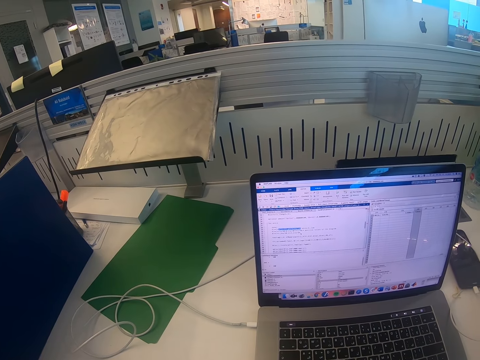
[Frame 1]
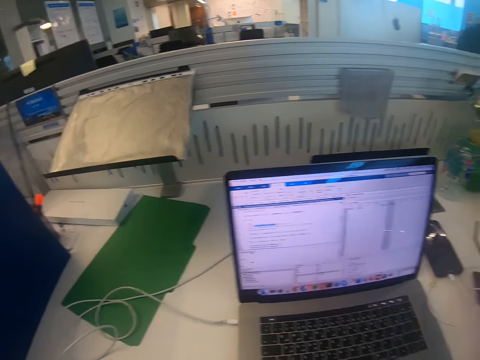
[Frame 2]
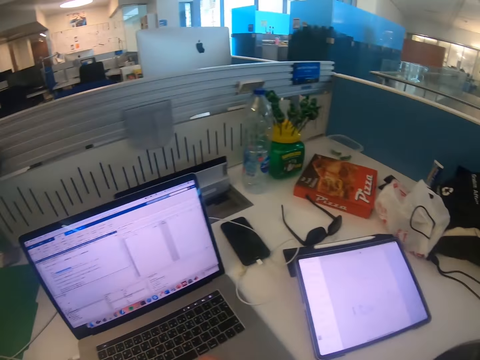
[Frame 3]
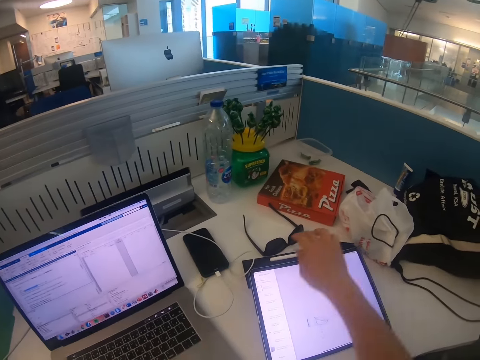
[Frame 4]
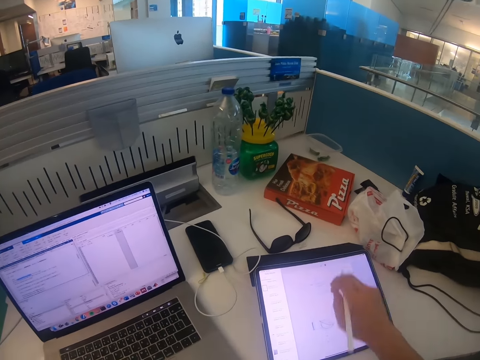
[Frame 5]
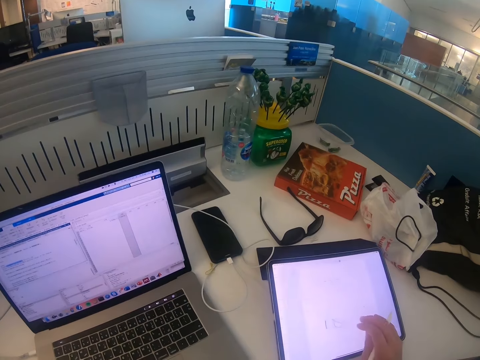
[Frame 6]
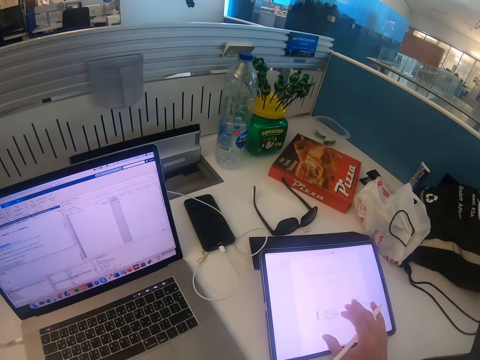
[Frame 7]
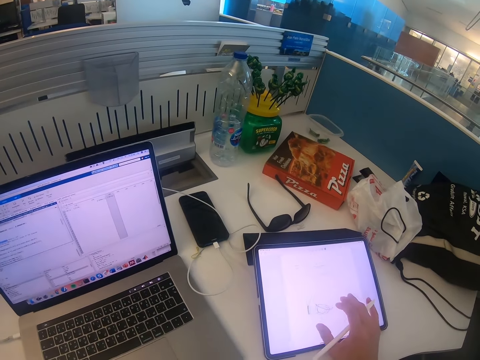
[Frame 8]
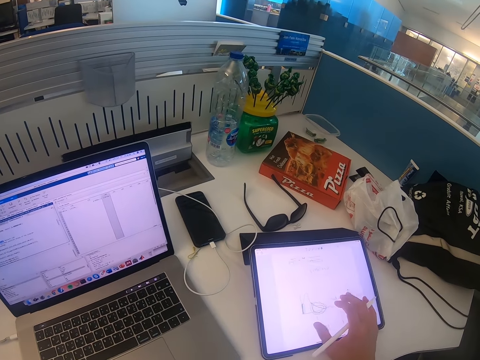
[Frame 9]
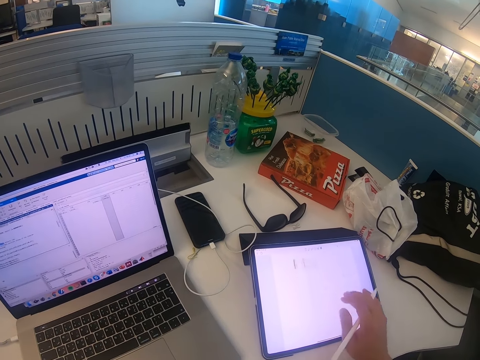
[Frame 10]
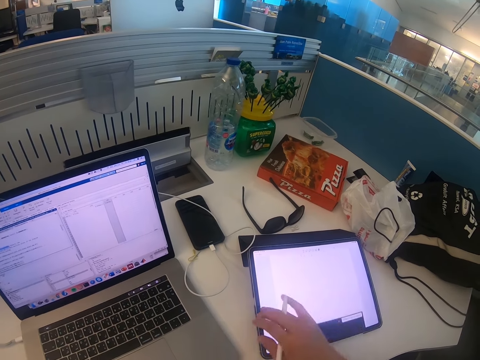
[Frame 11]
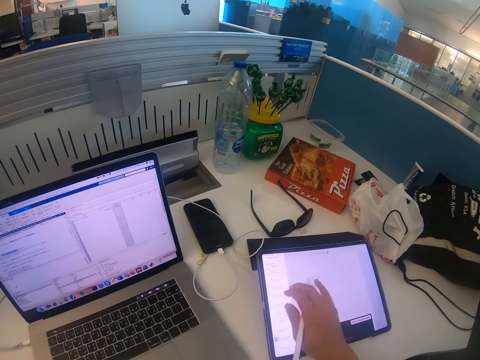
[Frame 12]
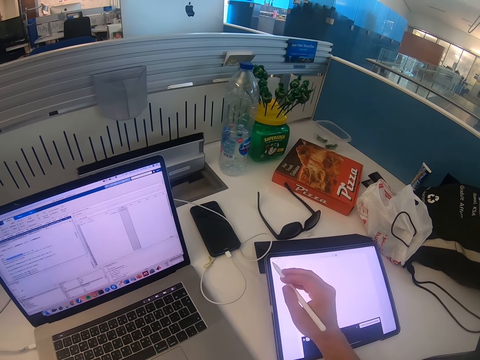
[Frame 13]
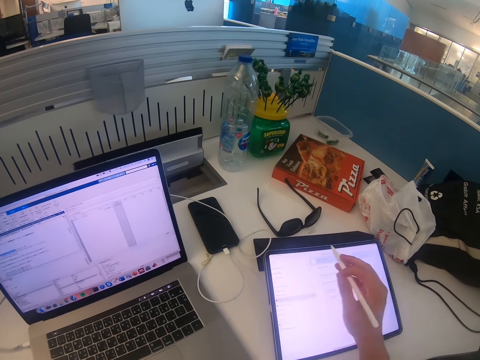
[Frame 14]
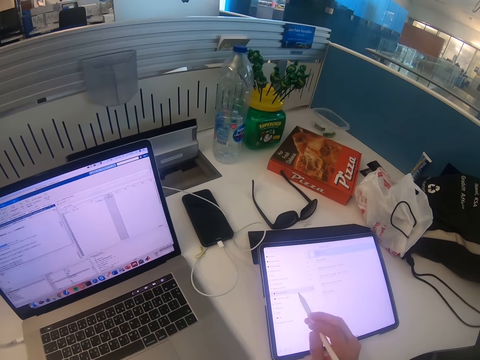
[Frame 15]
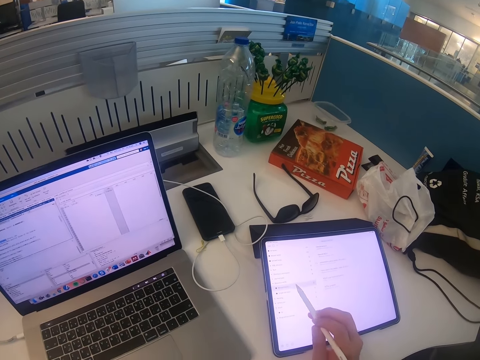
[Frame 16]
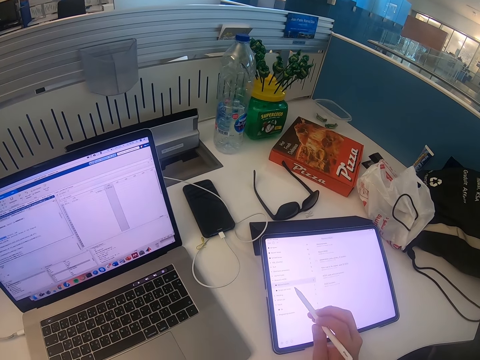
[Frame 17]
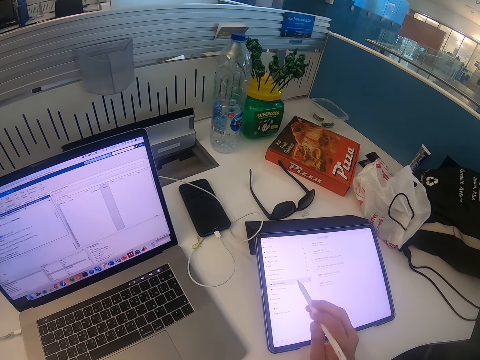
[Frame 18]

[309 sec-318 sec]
The camera wearer takes an iPad pen or tablet pencil. They operate the iPad. They touch the tablet screen by hands and the pencil.

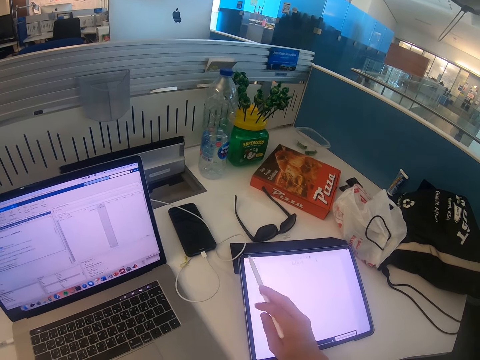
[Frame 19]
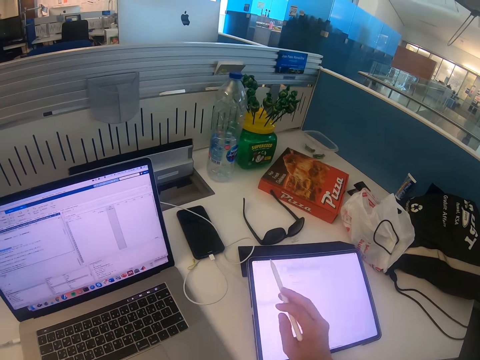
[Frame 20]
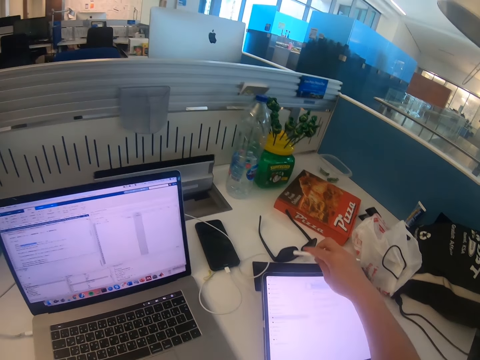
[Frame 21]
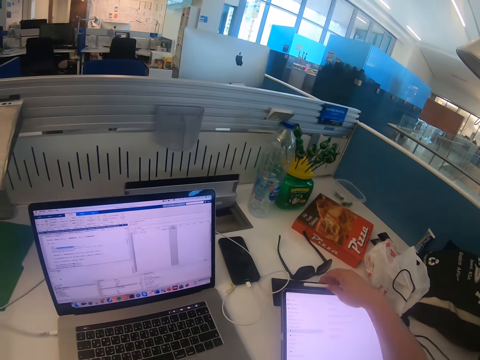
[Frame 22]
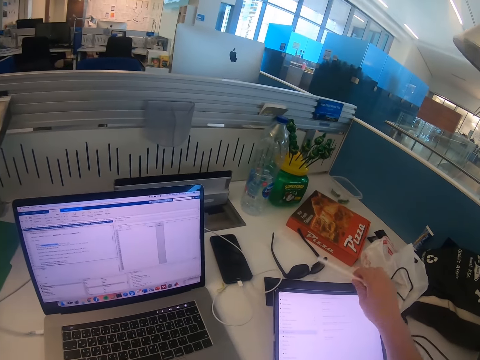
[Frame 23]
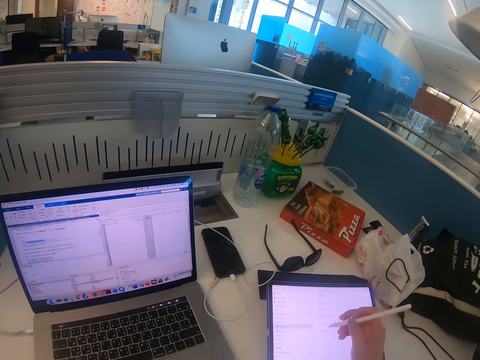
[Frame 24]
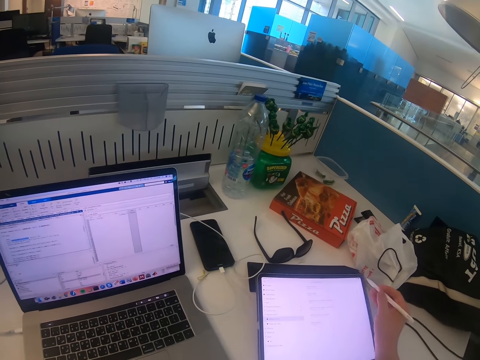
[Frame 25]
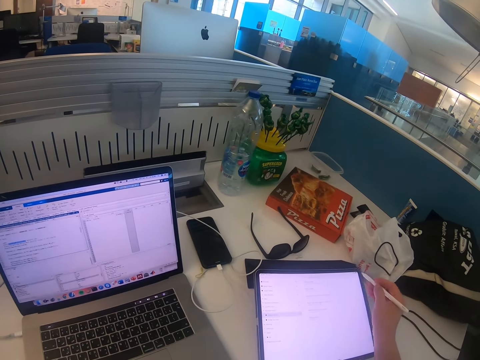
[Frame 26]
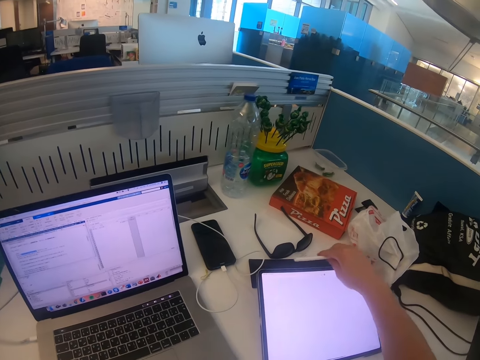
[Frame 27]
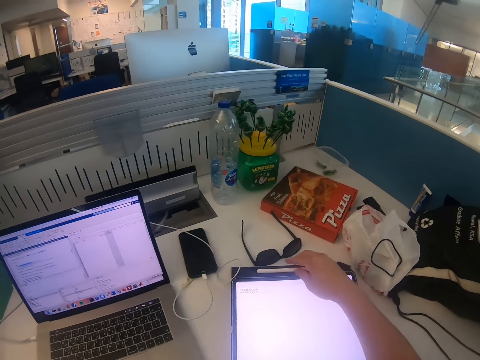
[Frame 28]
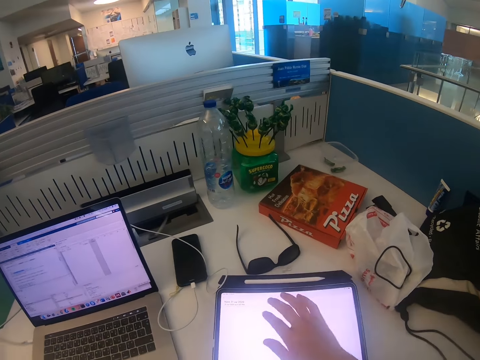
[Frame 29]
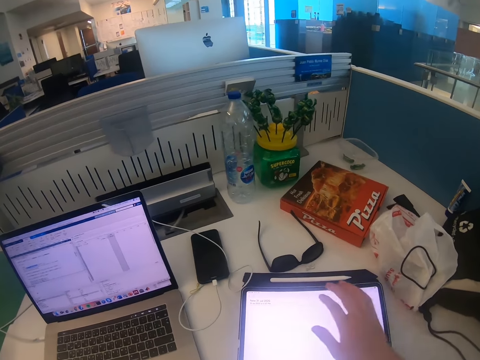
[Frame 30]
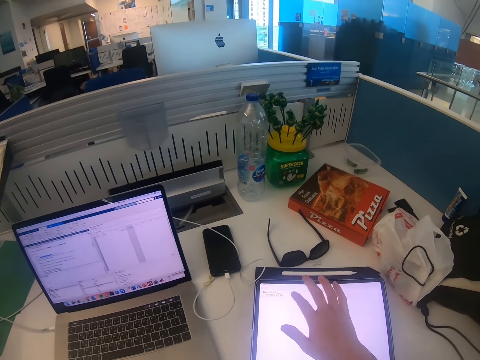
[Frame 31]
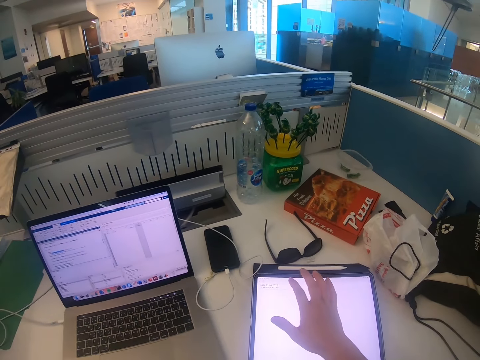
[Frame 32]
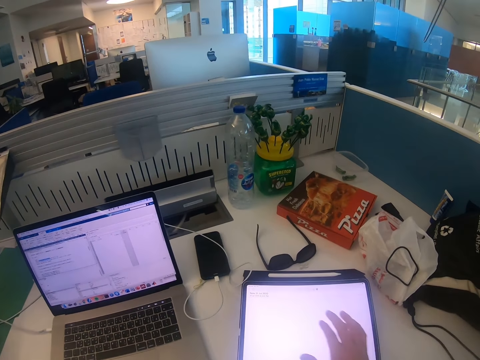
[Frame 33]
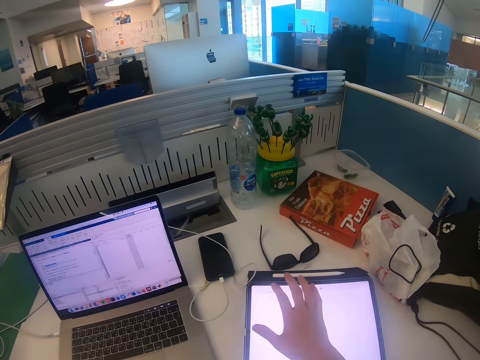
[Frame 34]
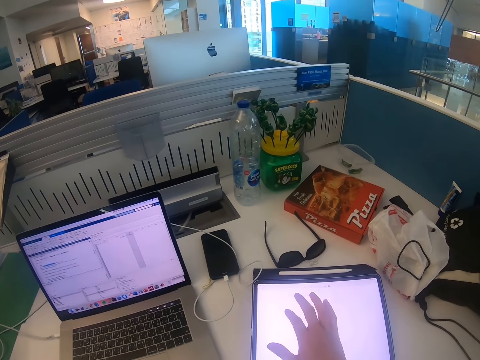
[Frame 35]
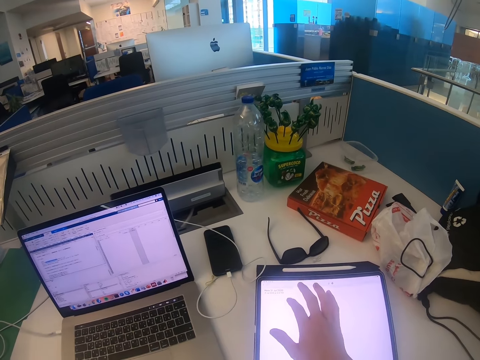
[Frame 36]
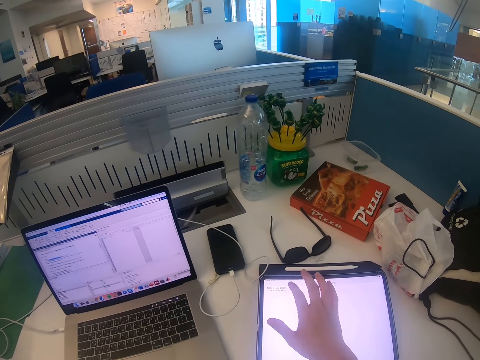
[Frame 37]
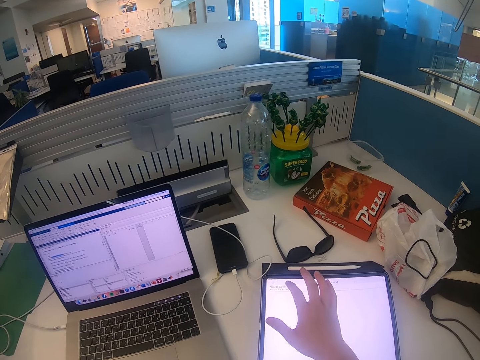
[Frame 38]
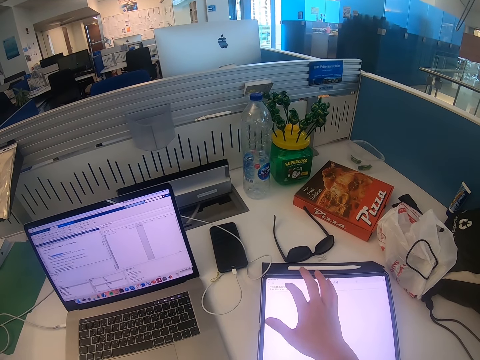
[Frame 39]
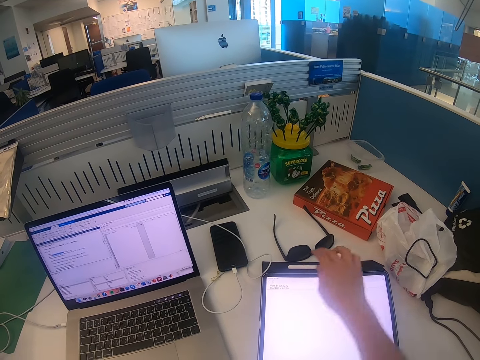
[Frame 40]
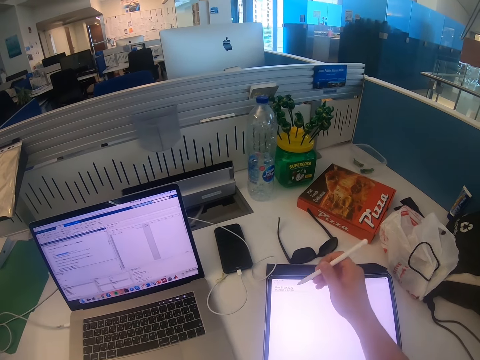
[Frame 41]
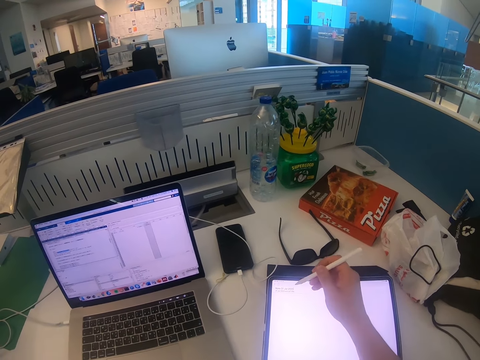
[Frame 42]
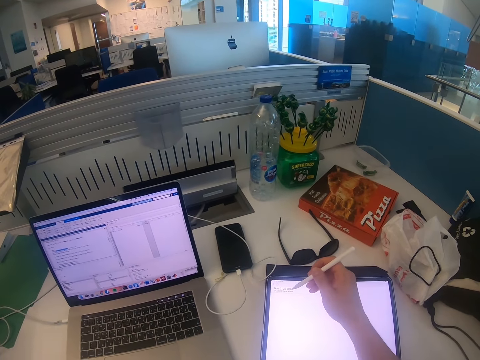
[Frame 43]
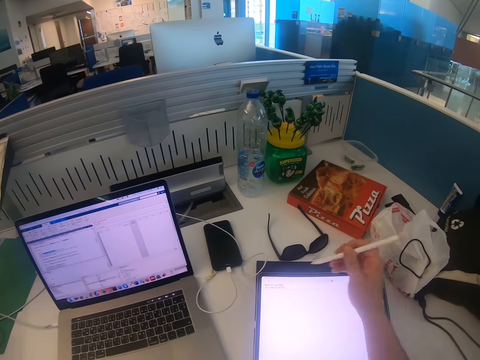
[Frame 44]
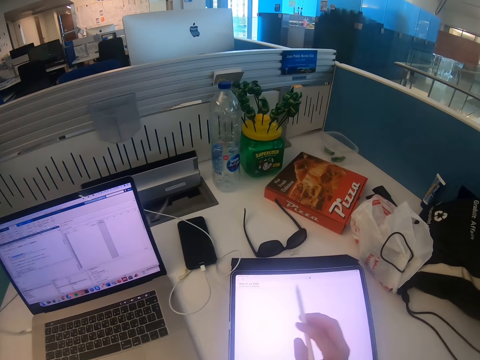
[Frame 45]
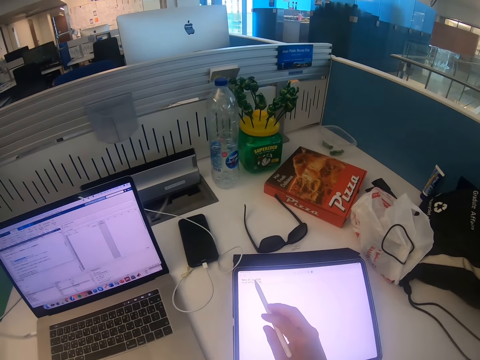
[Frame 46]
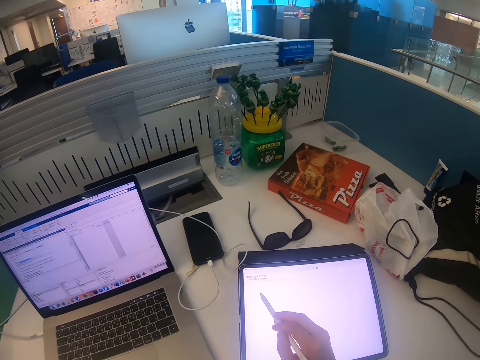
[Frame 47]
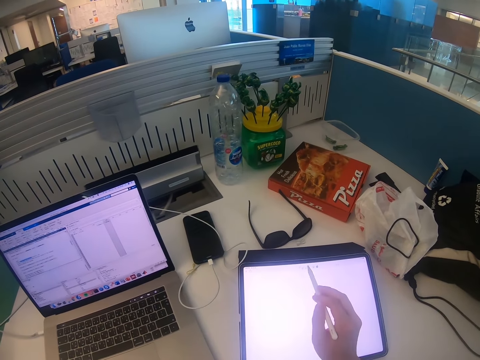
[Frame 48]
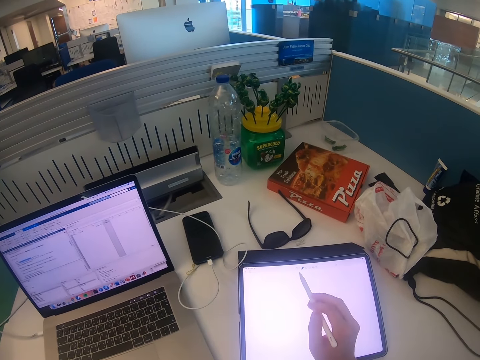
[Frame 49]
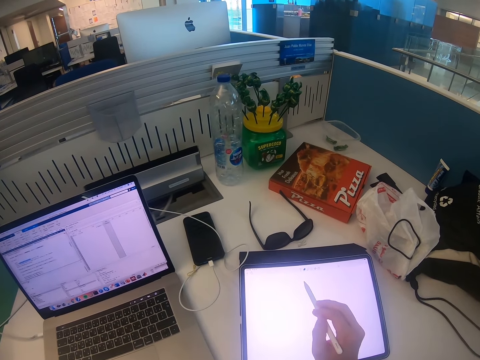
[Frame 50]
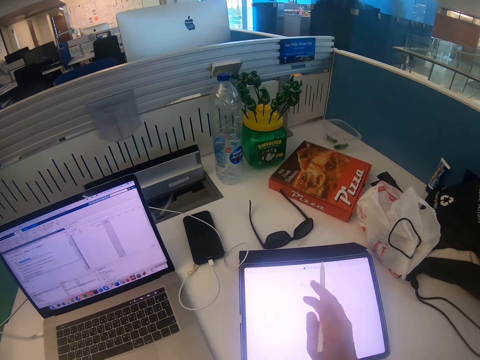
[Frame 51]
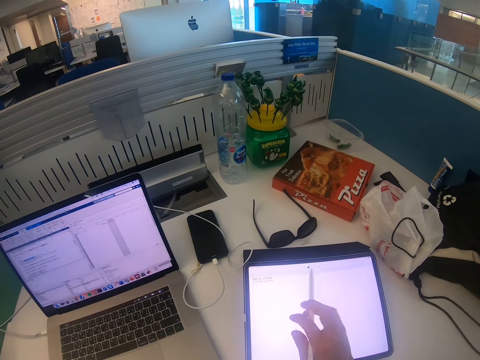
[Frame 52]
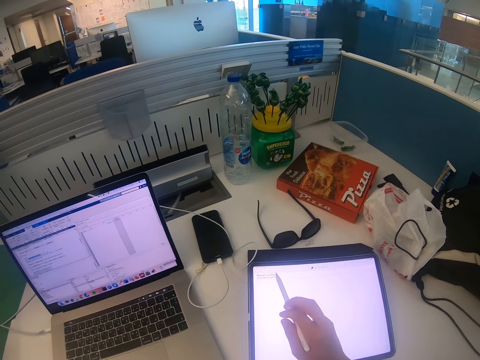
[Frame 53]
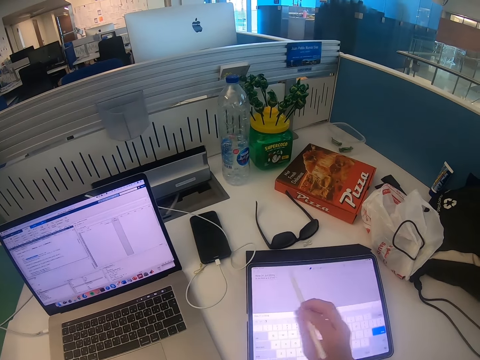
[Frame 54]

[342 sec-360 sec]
The camera wearer places the iPad pen or tablet pencil on the iPad. They operate the iPad. They place the iPad pen on the iPad. They operate the iPad. They scroll the laptop screen by hand. They take the iPad pen, operate the iPad, and touch the tablet screen with the tablet pencil.
